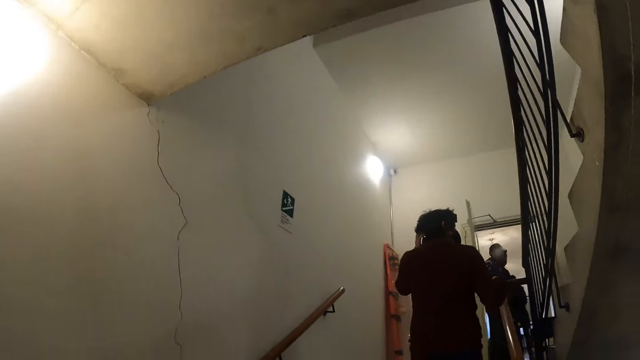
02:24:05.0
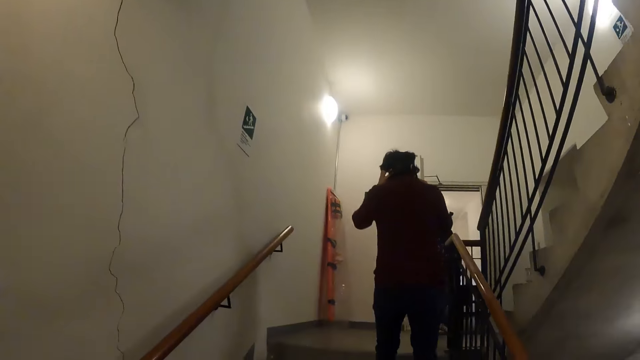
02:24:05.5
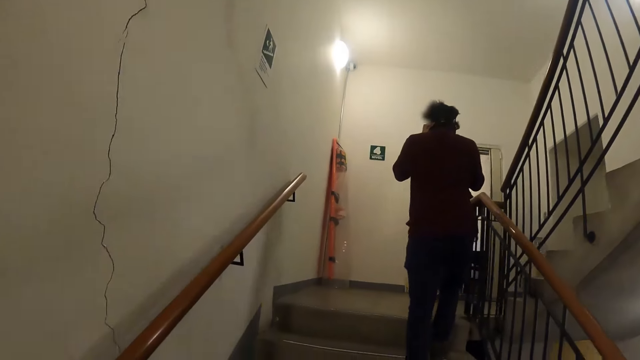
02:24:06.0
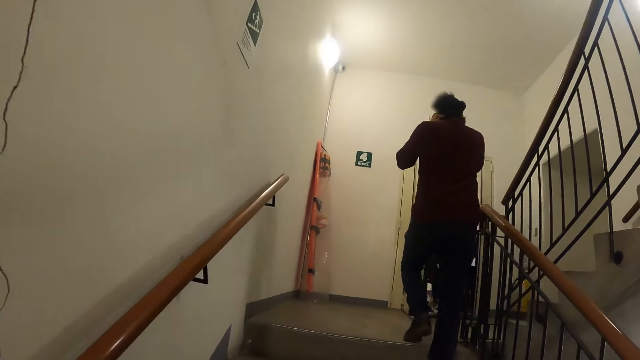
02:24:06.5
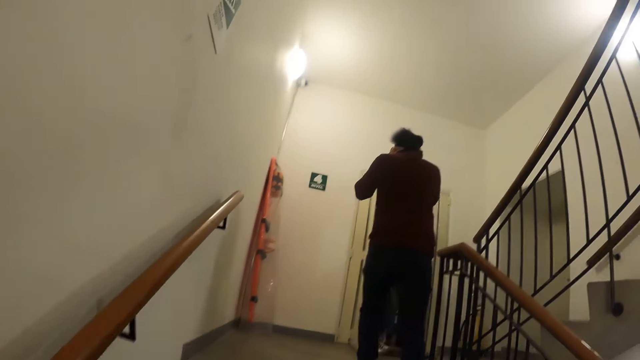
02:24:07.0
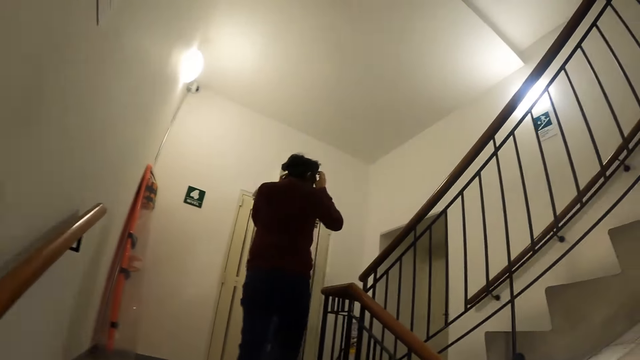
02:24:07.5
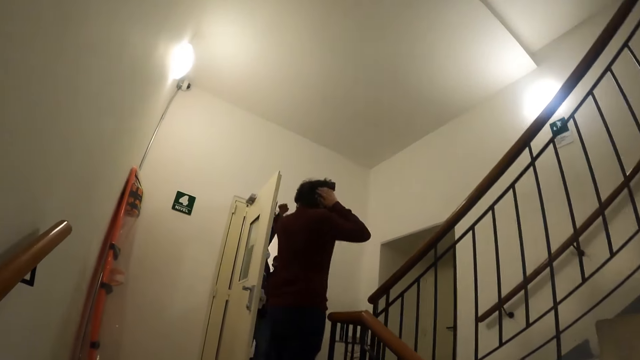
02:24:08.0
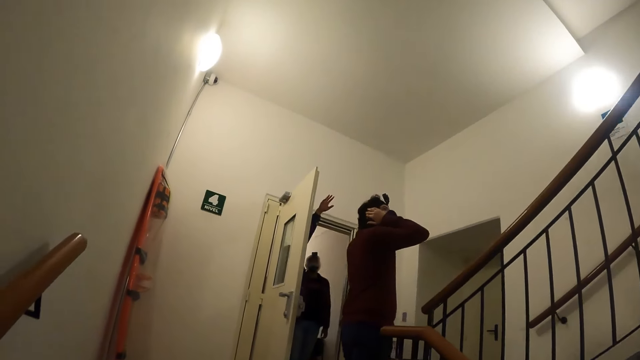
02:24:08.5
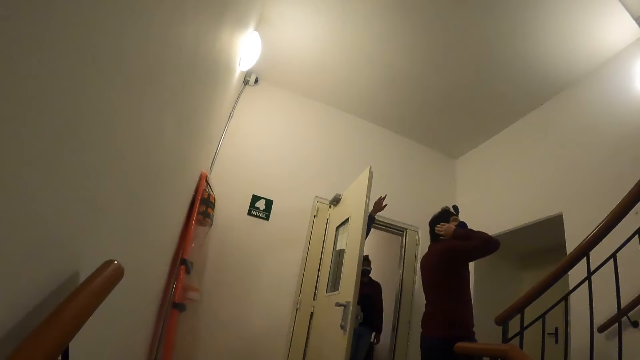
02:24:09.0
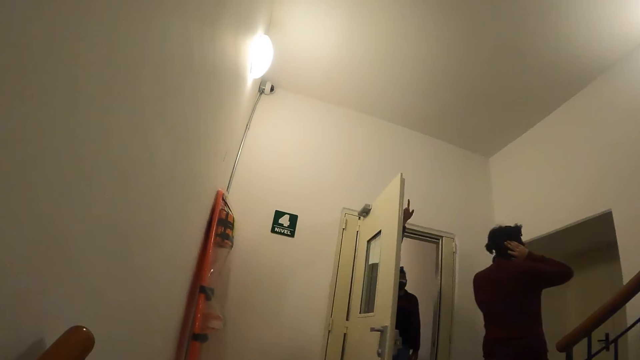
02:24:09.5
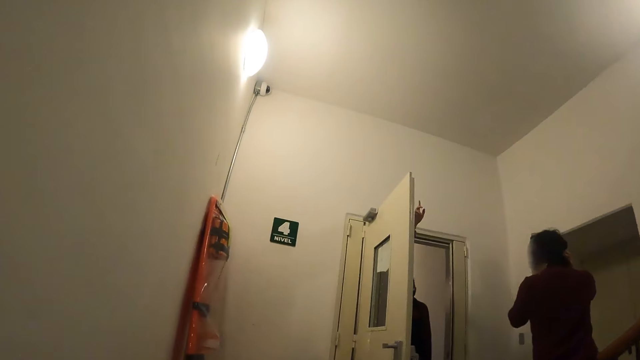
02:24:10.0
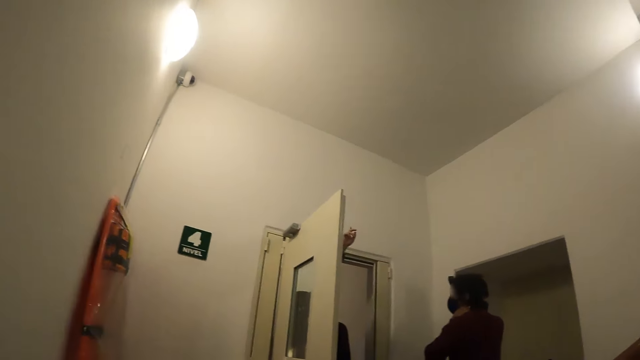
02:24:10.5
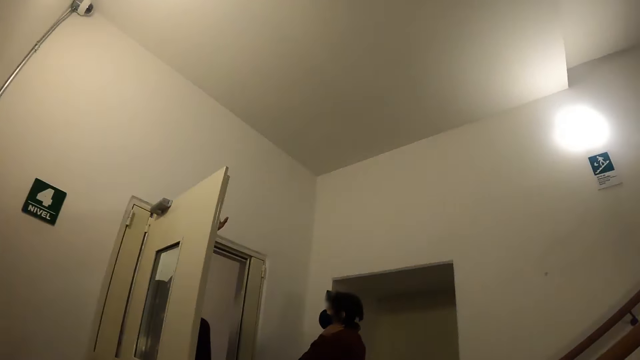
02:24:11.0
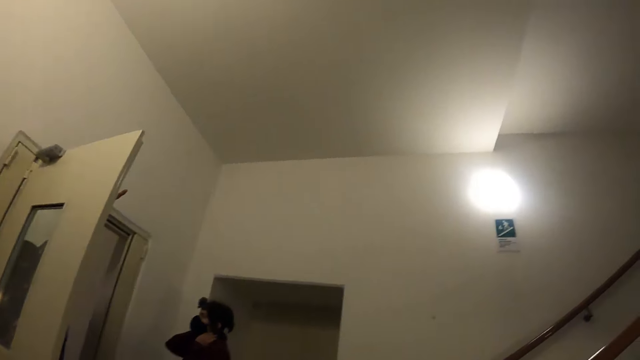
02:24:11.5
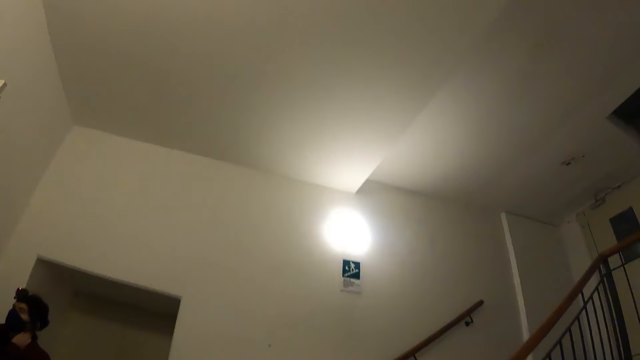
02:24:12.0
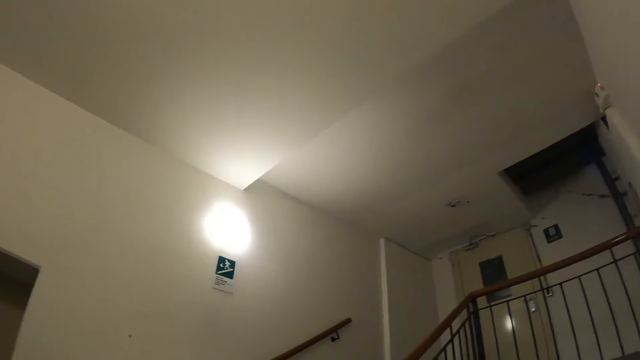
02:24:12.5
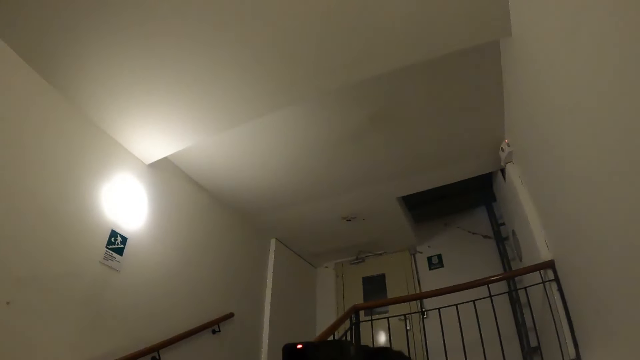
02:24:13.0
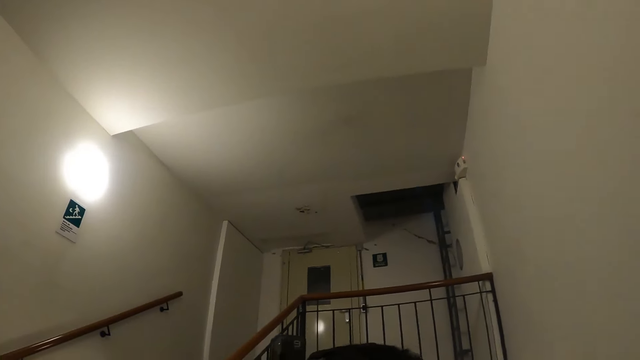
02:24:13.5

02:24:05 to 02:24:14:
A man touches his head.

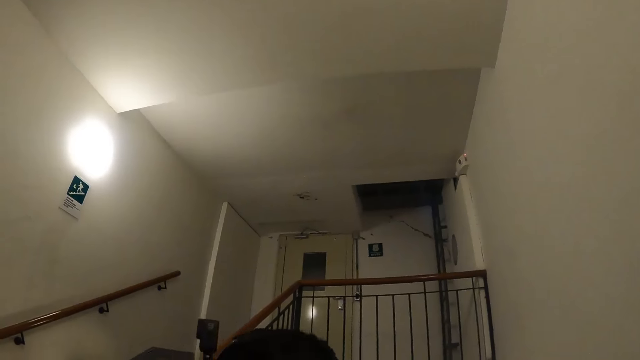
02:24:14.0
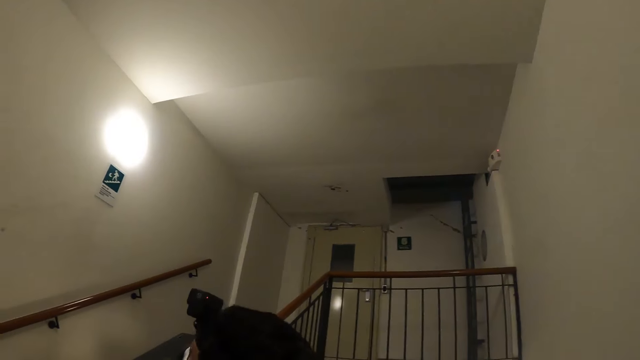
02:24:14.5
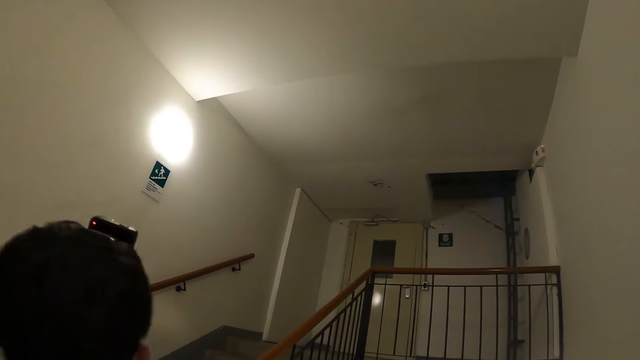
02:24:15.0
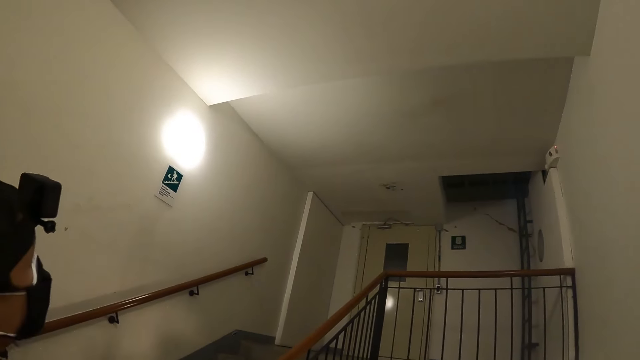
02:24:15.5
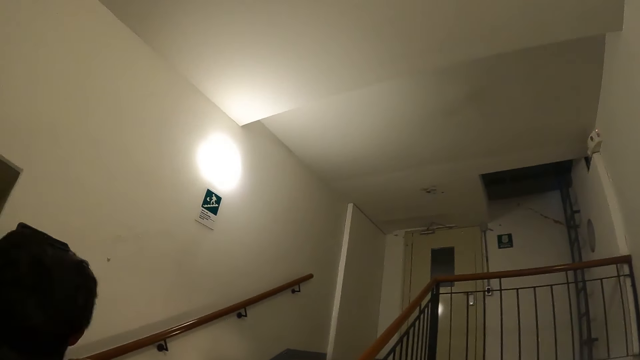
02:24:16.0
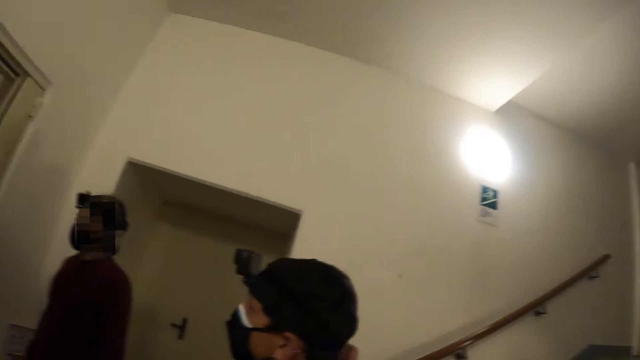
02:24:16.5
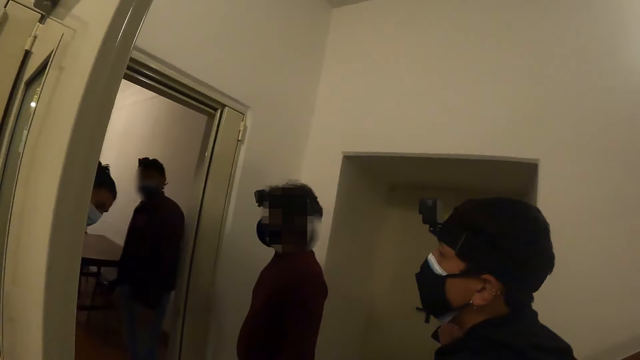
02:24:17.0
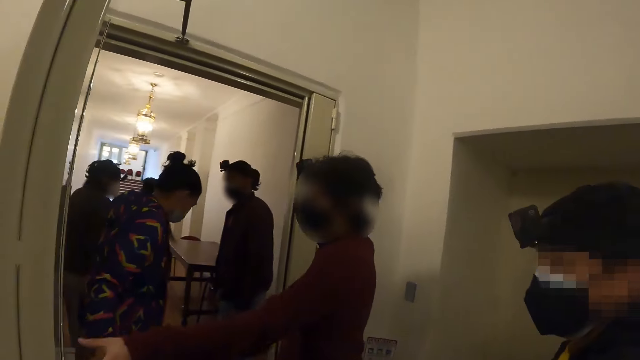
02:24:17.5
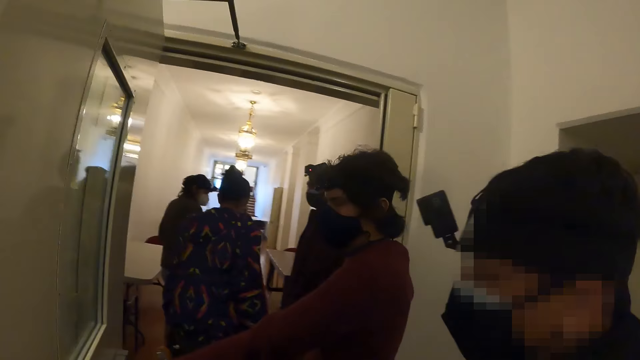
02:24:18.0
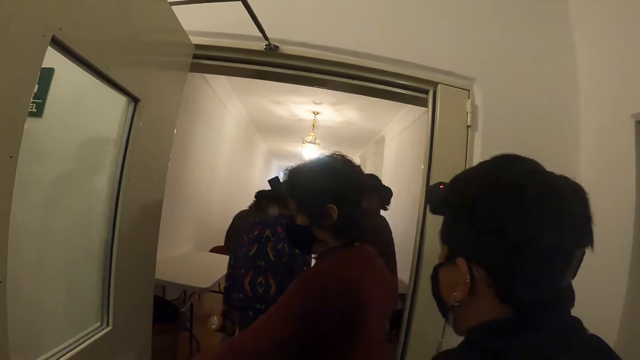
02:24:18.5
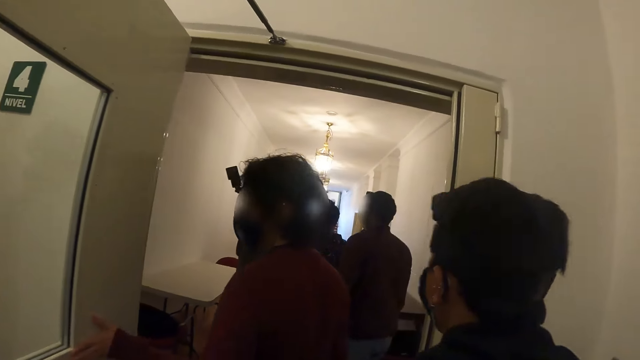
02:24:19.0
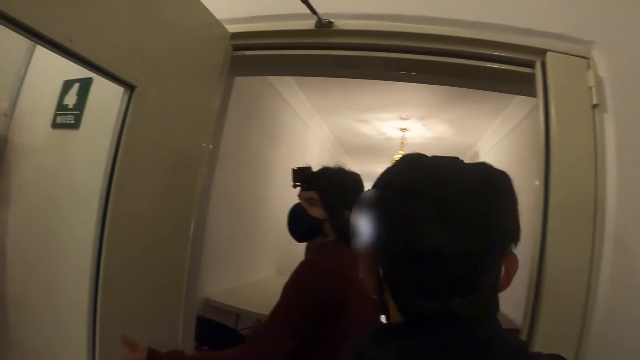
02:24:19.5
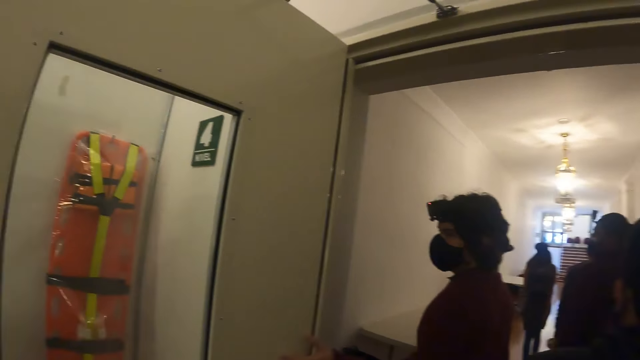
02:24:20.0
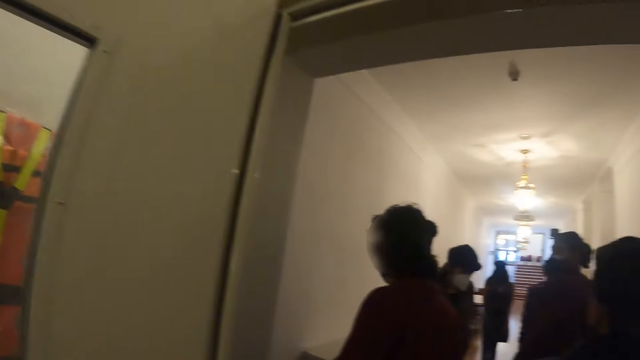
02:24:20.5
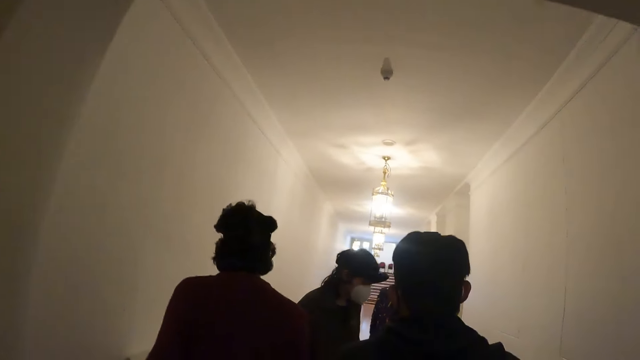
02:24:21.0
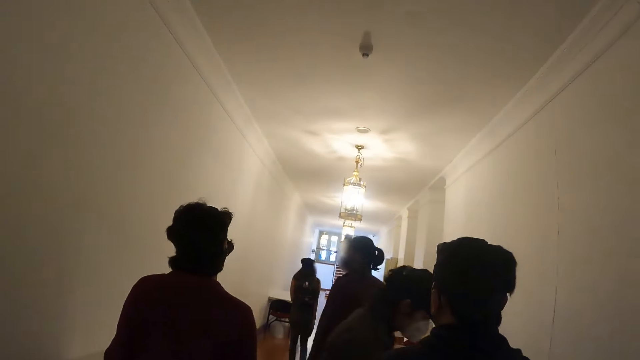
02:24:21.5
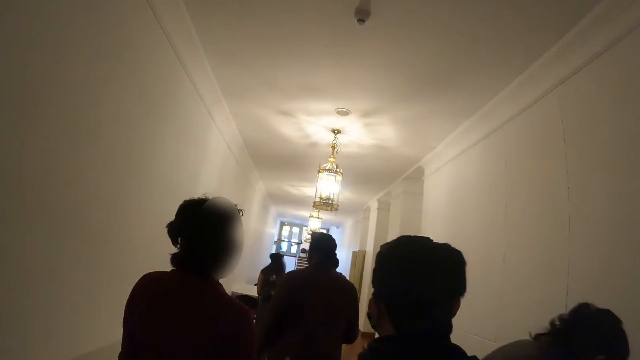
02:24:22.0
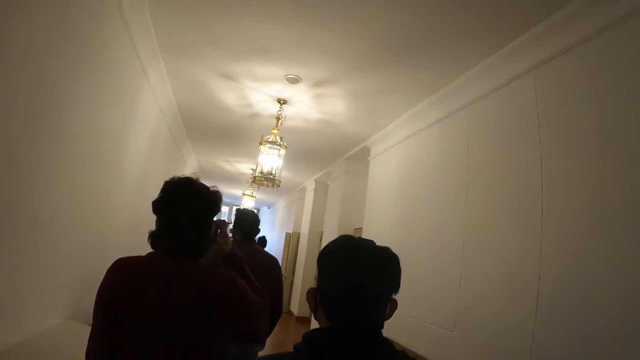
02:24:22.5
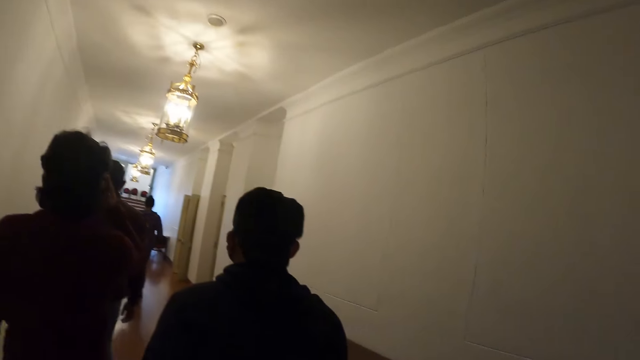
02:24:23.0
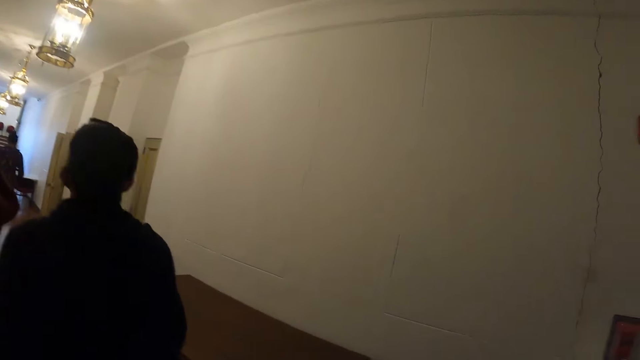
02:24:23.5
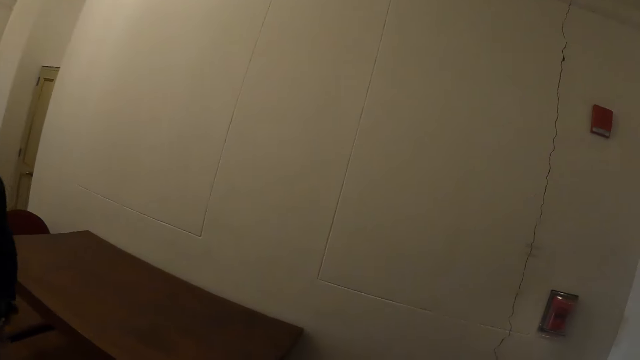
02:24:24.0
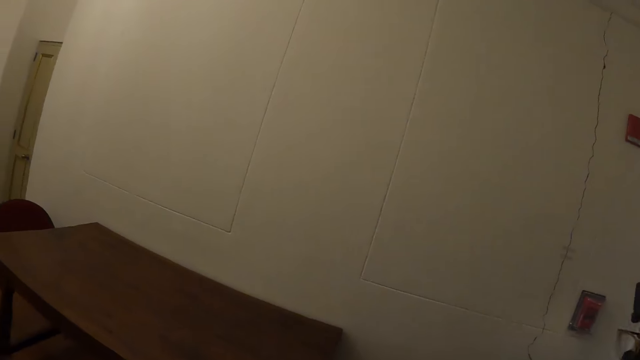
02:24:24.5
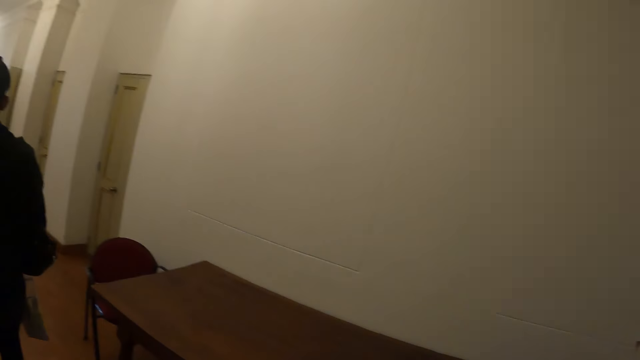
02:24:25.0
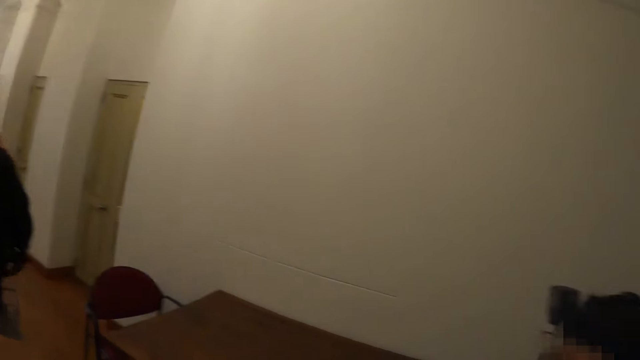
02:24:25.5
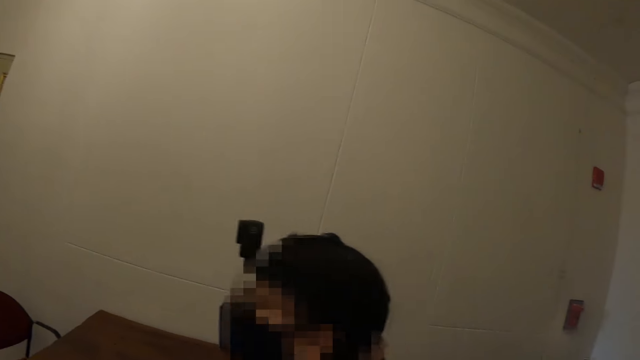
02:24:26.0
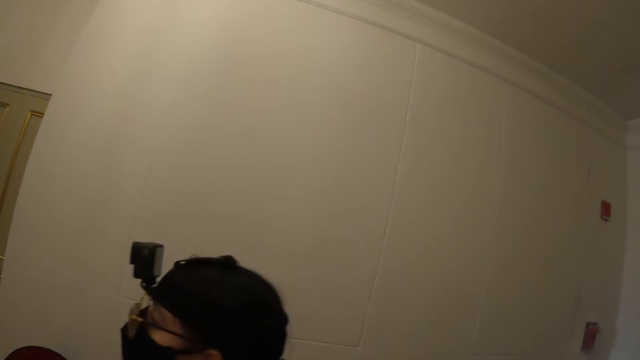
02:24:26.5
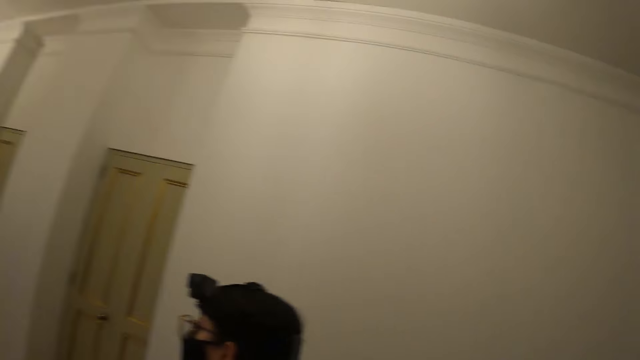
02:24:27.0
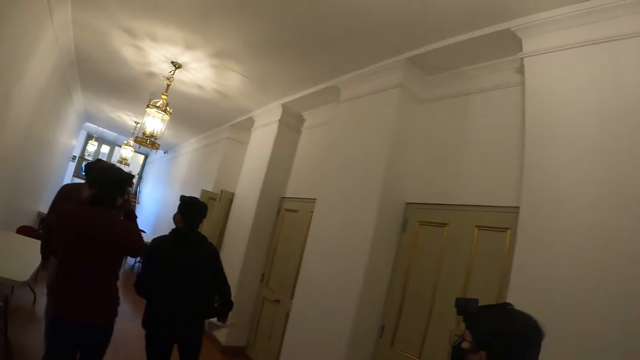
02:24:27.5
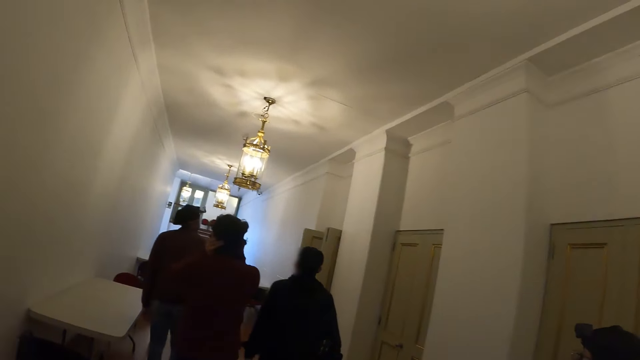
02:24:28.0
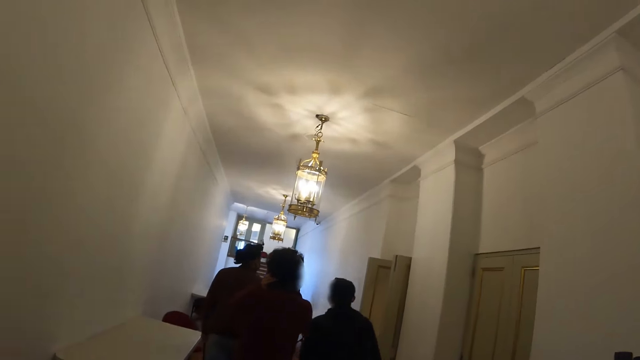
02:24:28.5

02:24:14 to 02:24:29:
A man walks upstairs. The camera wearer looks at persons by the door. They walk in the building. The man and another man enter the room. The other man adjusts the camera. The first man and the other man walk on a pavement. The camera wearer walks along the corridor and looks around the building.
